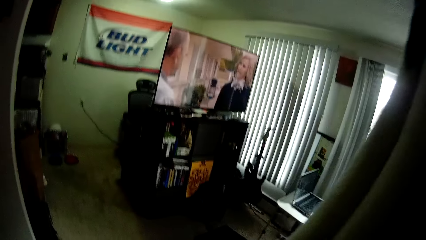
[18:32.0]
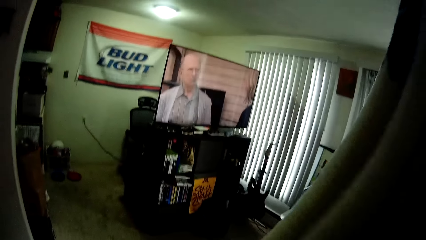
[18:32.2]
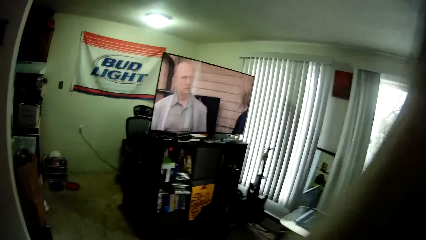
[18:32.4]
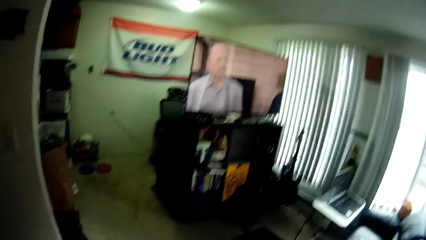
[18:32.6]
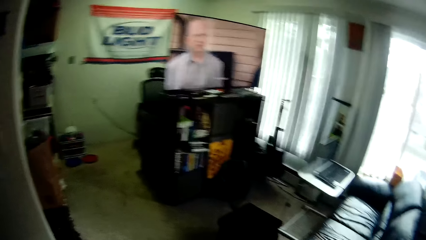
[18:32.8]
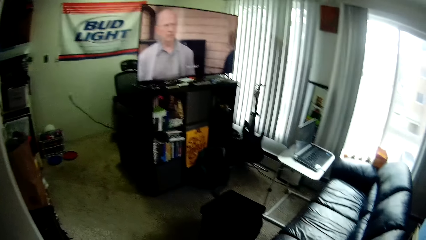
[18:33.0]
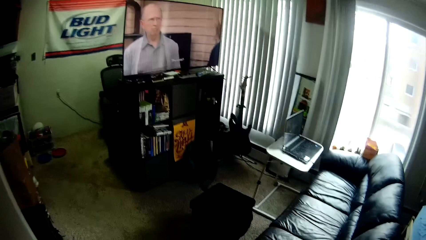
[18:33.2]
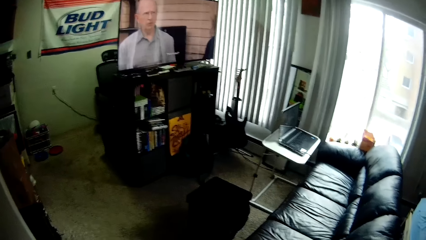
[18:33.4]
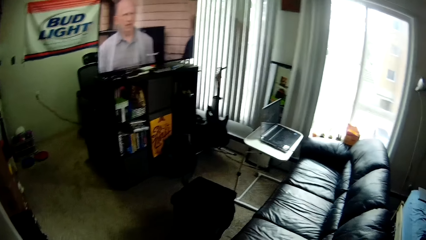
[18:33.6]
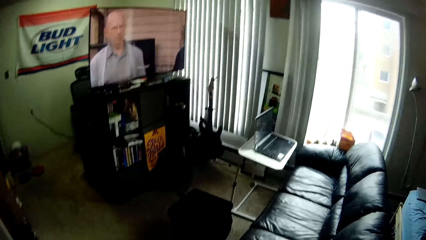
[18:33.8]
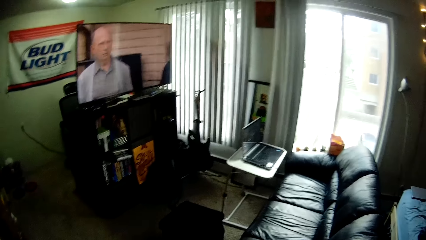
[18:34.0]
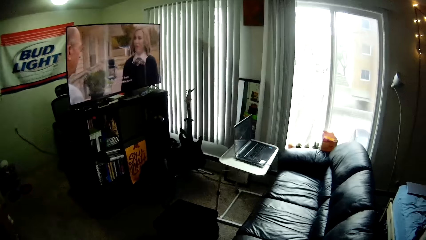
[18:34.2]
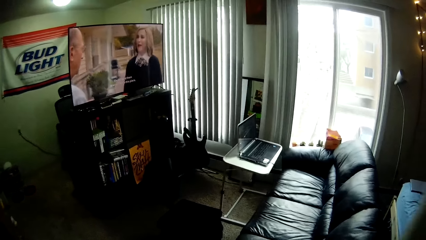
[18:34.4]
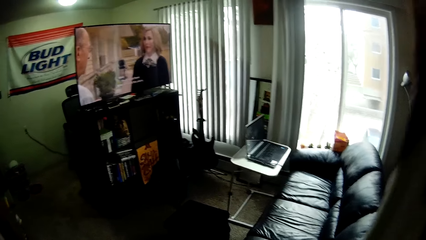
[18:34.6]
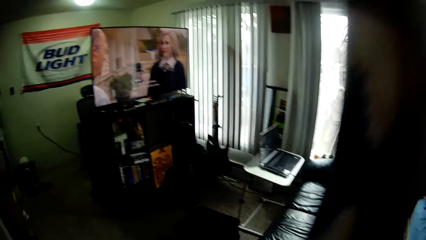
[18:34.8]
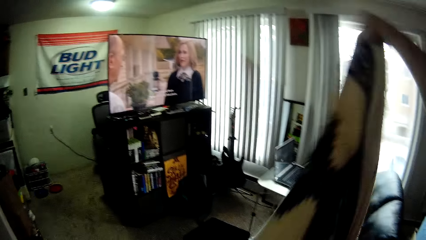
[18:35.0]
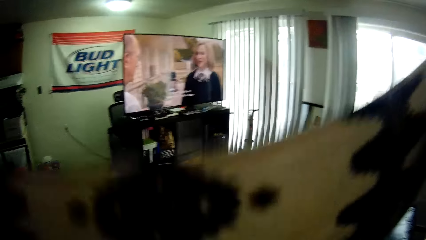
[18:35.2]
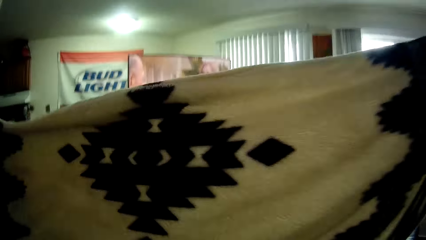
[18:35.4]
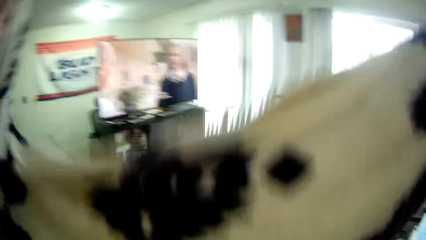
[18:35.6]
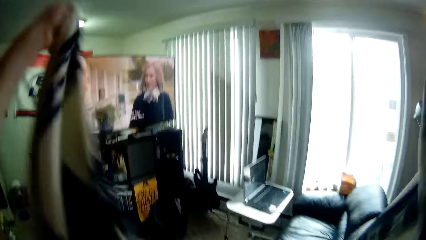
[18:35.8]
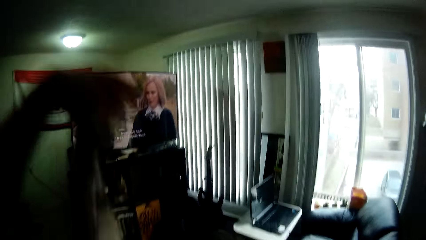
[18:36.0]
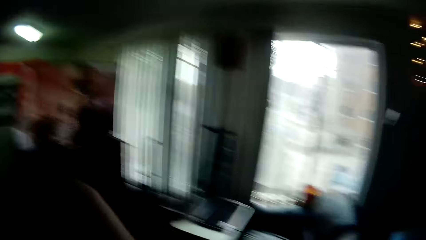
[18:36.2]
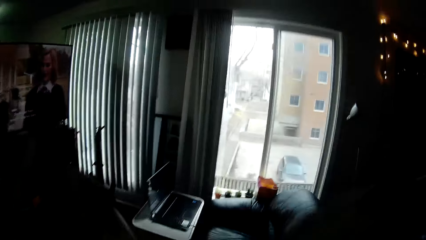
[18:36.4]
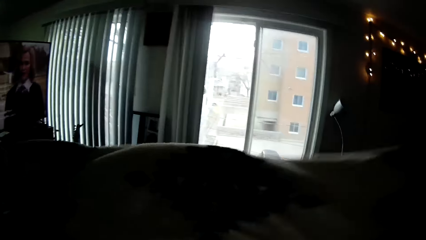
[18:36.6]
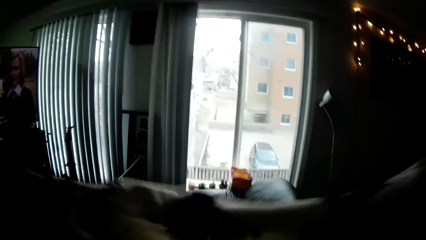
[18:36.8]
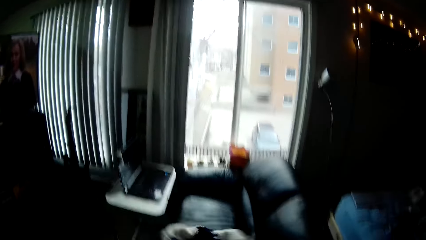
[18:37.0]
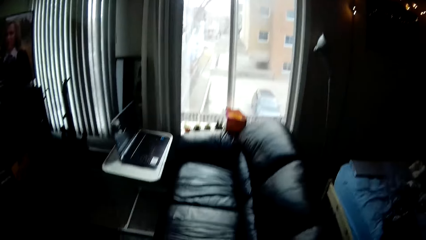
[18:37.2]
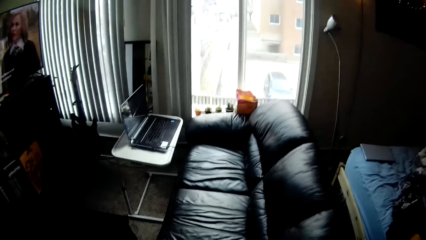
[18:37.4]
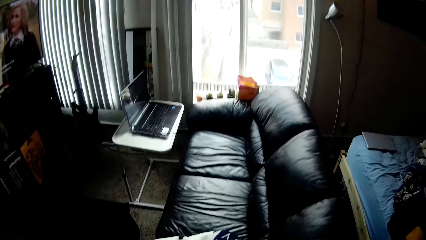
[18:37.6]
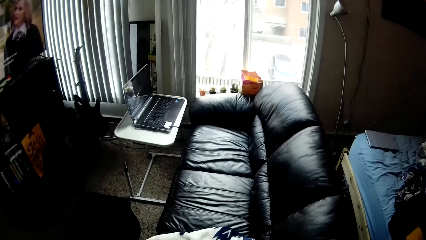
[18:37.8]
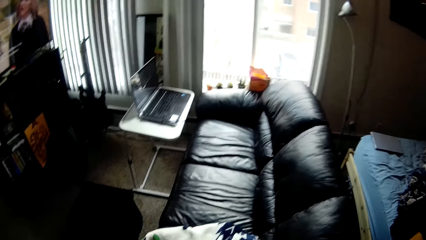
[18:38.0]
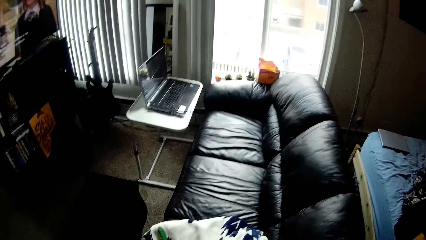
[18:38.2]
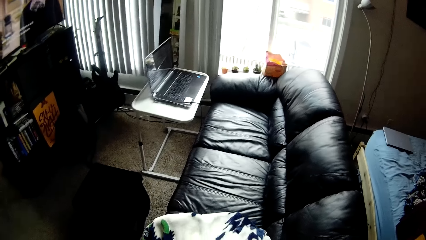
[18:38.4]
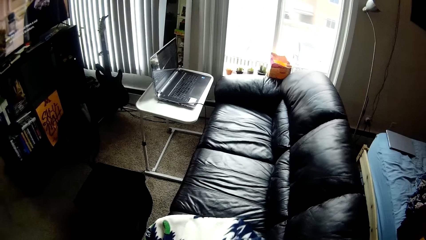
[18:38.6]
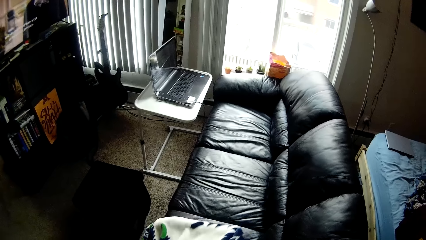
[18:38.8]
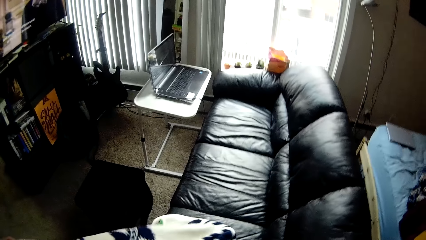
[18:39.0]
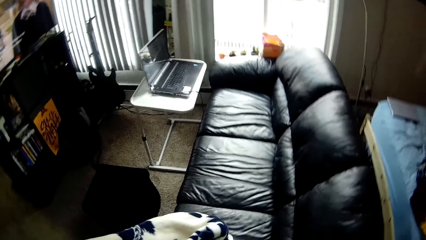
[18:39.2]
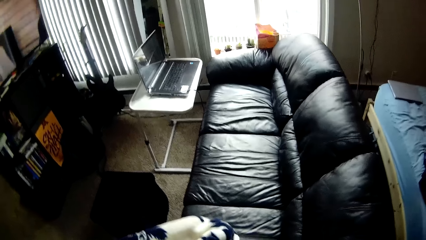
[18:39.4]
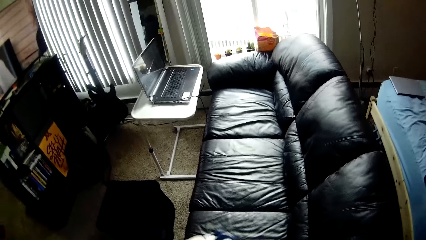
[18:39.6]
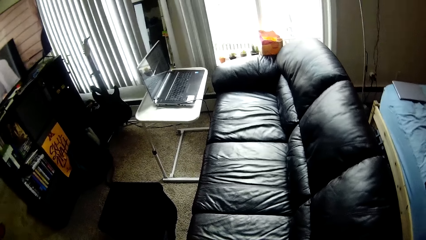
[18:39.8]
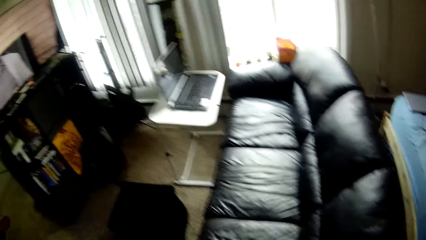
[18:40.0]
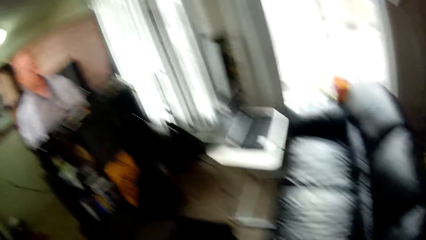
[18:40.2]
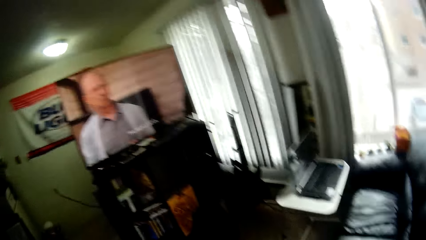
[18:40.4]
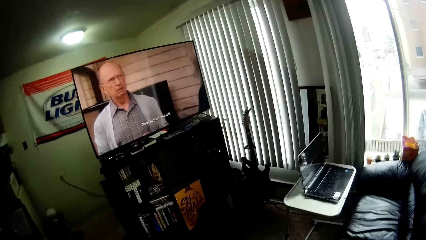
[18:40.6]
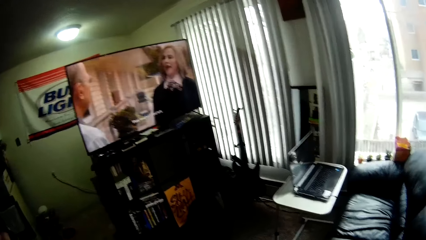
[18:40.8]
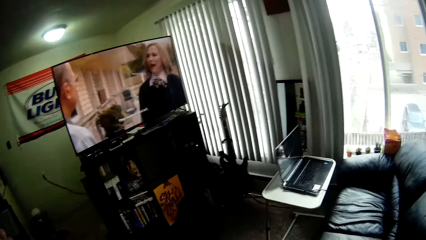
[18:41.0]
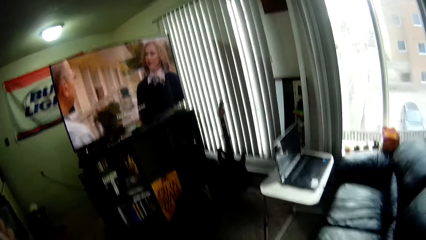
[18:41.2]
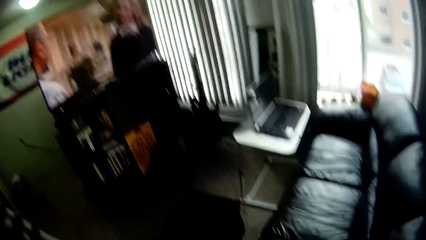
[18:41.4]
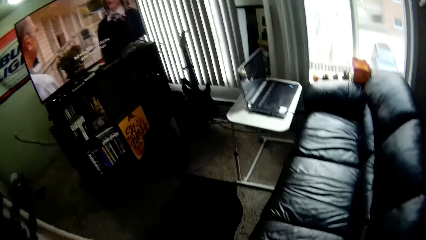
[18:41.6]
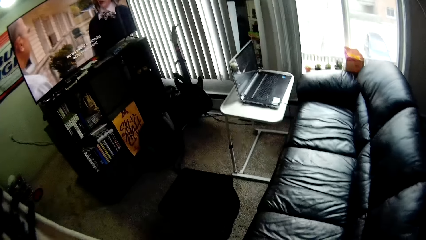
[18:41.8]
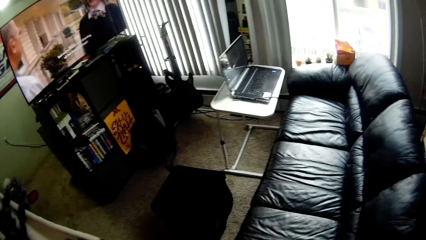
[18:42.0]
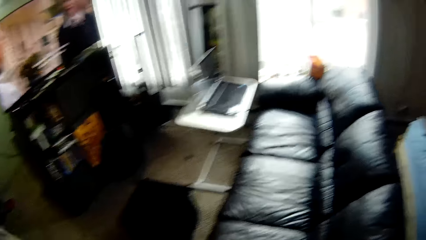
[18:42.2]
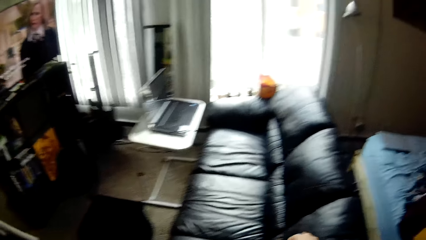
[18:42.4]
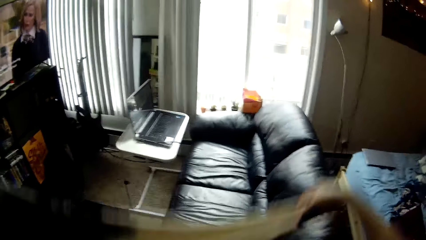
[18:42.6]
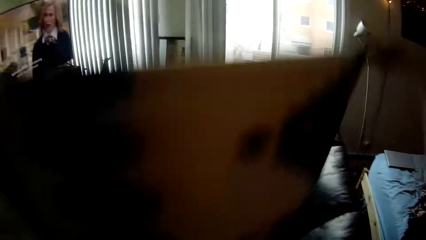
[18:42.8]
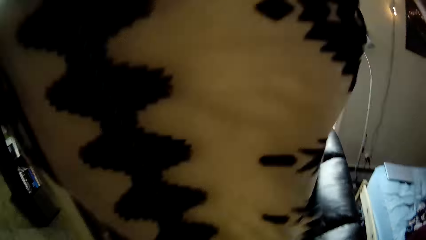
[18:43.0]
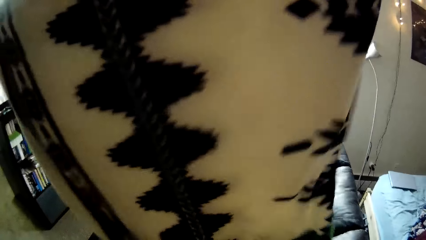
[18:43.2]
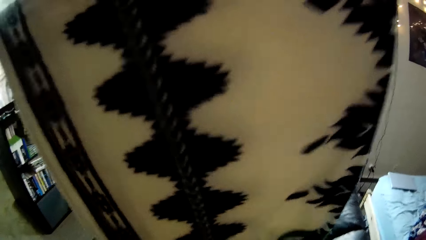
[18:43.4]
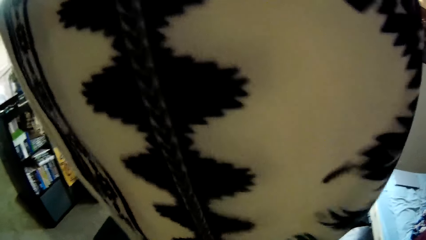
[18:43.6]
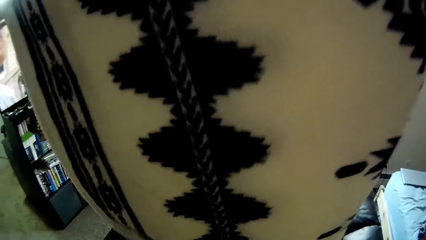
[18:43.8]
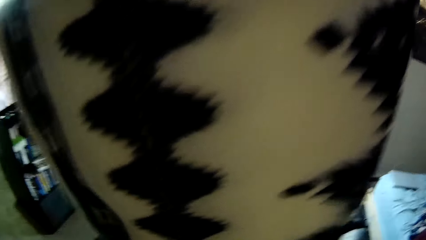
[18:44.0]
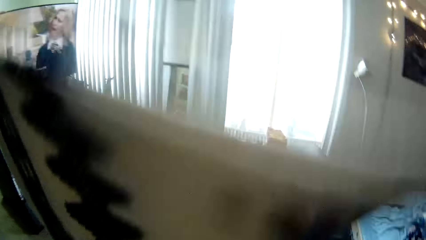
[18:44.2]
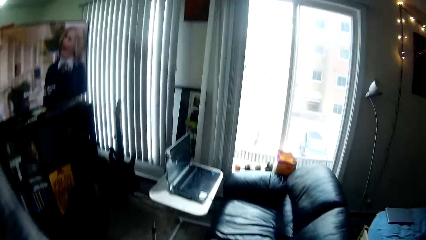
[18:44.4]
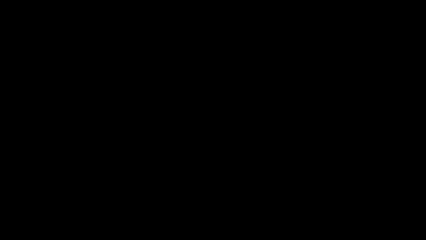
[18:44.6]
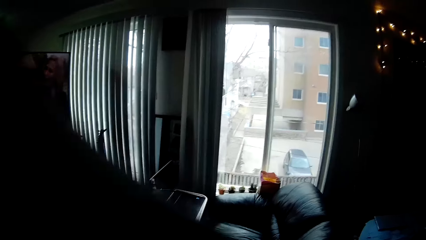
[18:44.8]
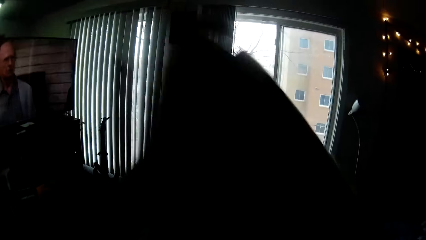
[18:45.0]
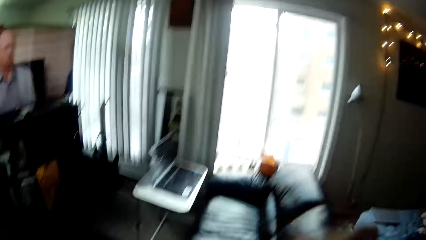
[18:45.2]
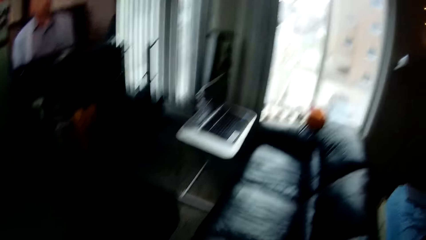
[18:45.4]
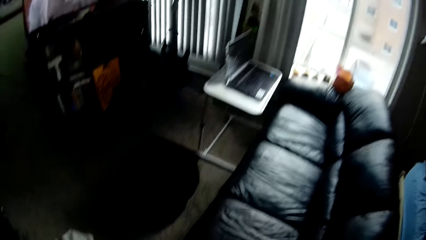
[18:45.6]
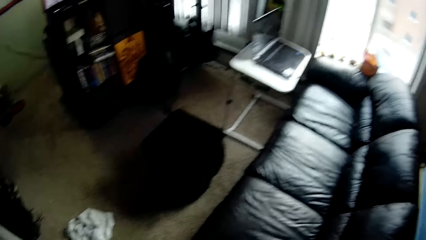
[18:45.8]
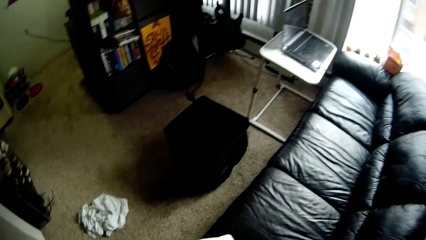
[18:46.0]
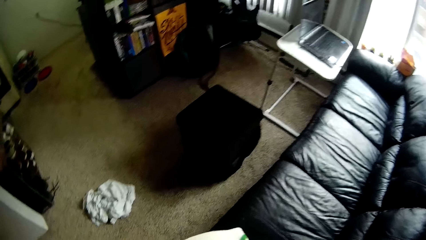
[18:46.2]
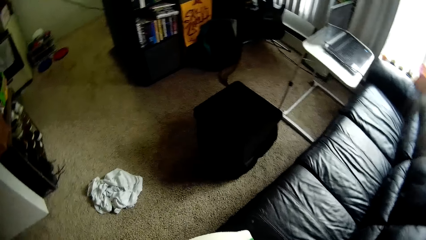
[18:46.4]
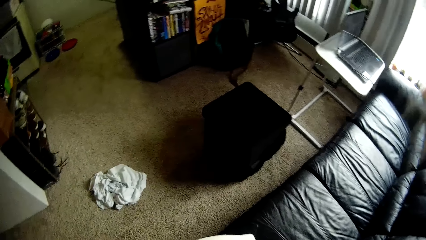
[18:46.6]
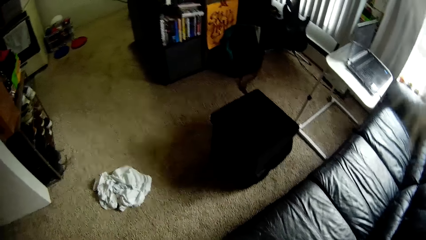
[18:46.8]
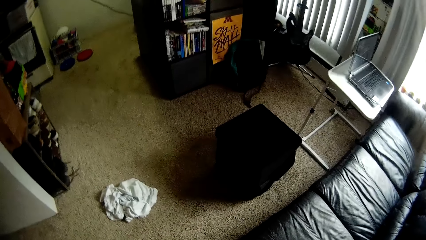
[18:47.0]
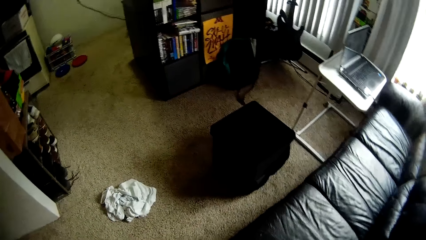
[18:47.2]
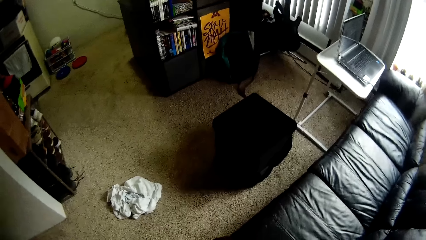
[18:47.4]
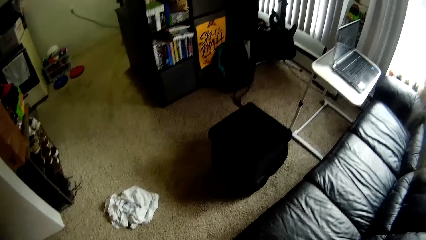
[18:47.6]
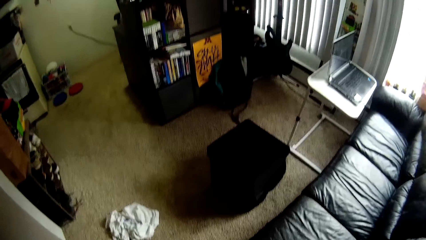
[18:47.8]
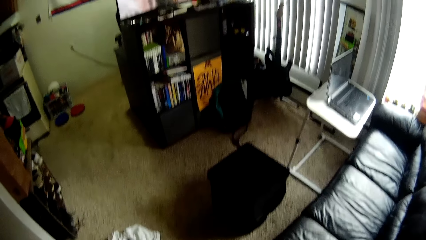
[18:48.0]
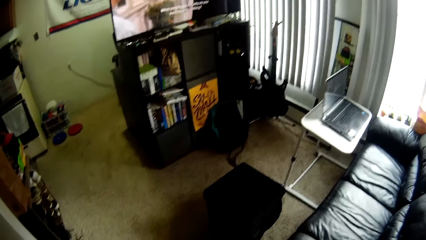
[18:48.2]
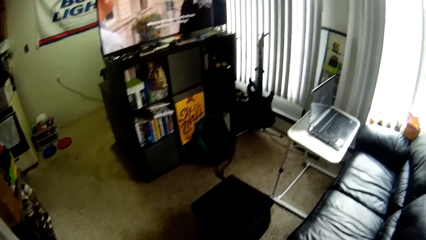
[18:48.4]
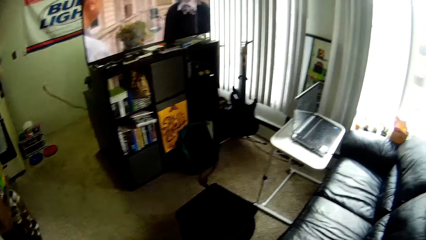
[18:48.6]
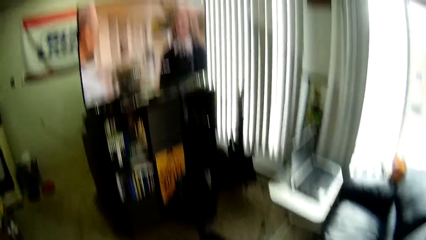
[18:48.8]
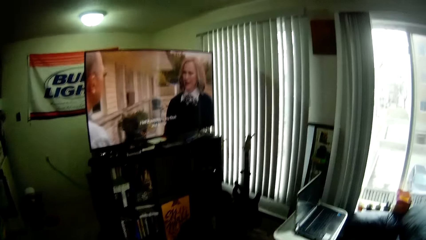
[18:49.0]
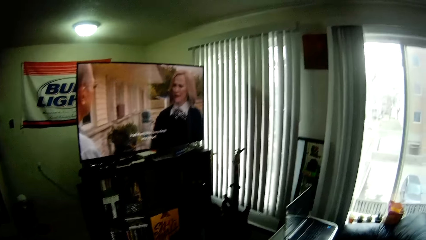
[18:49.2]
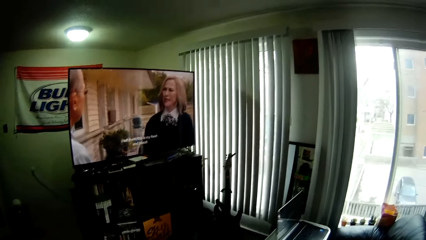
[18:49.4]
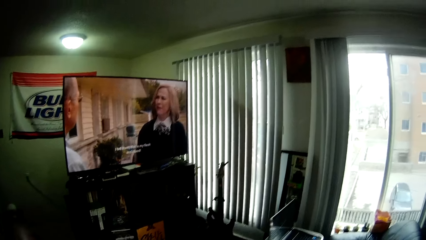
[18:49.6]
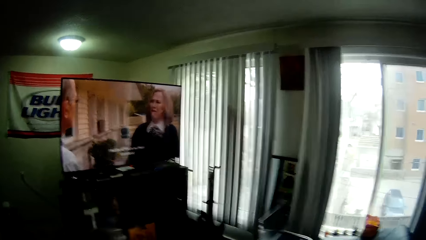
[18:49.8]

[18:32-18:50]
The camera wearer stares at her couch. She folds the blanket with her hands. She spreads the blanket on the couch. She takes the blanket from the couch. She stretches the blanket with both hands. She folds the blanket.
